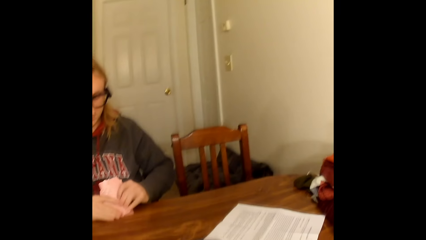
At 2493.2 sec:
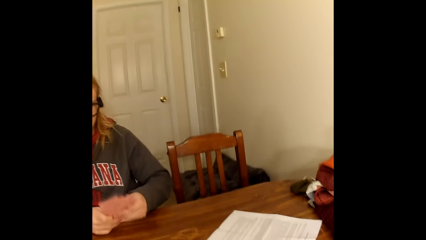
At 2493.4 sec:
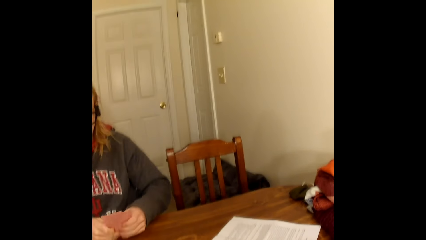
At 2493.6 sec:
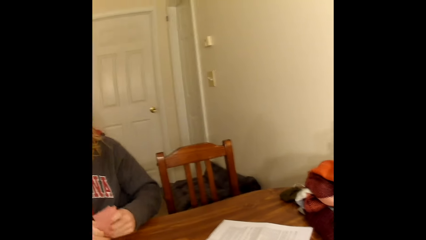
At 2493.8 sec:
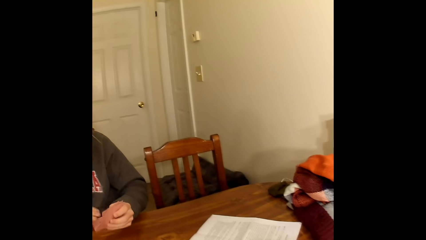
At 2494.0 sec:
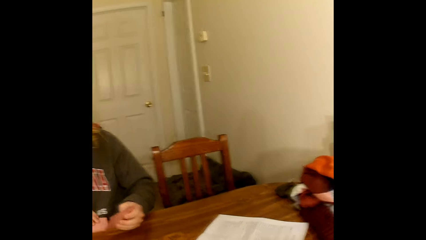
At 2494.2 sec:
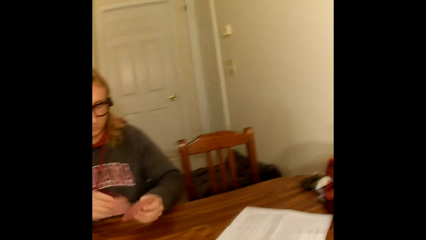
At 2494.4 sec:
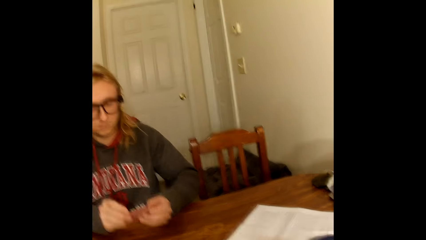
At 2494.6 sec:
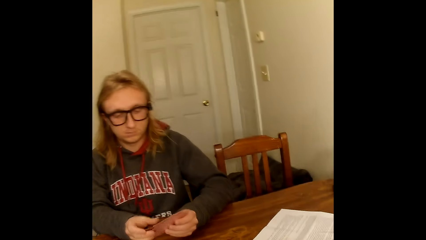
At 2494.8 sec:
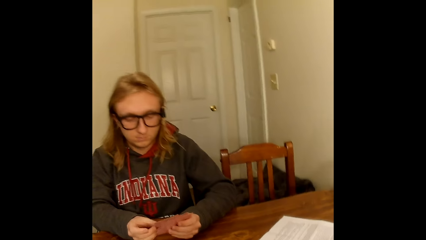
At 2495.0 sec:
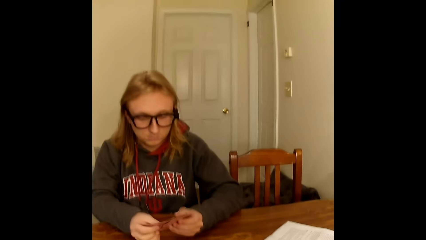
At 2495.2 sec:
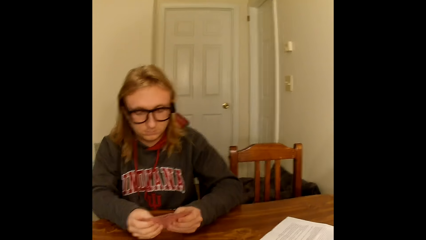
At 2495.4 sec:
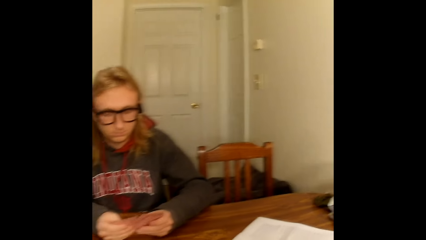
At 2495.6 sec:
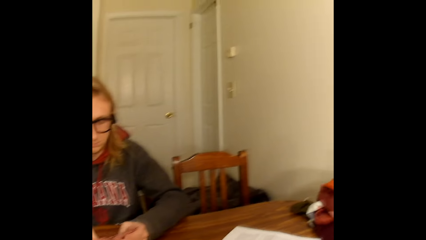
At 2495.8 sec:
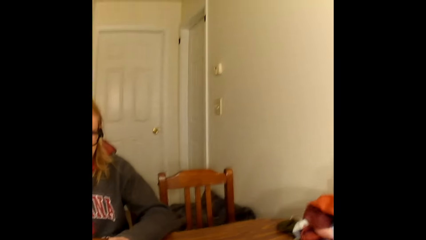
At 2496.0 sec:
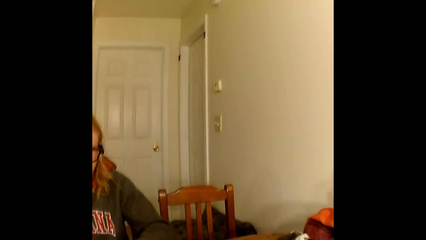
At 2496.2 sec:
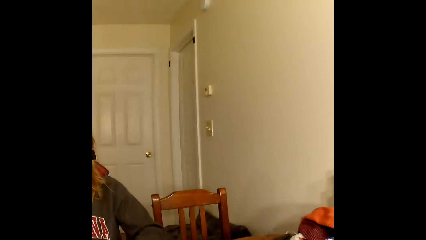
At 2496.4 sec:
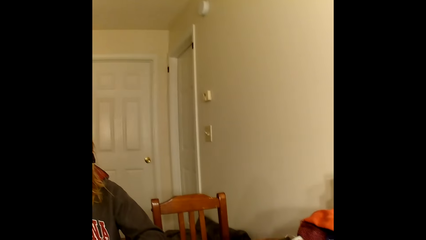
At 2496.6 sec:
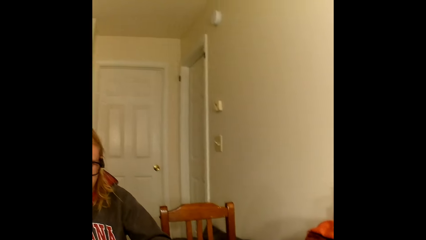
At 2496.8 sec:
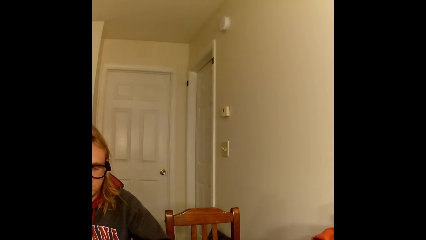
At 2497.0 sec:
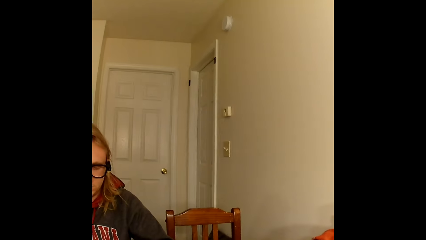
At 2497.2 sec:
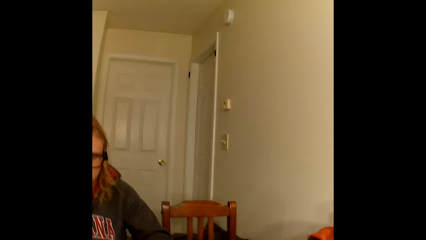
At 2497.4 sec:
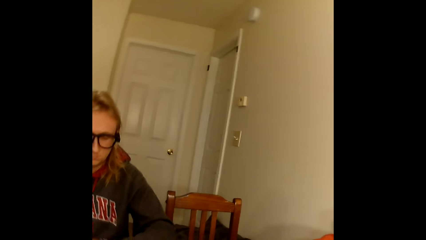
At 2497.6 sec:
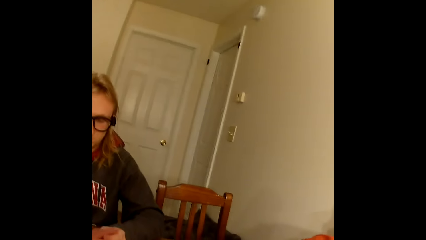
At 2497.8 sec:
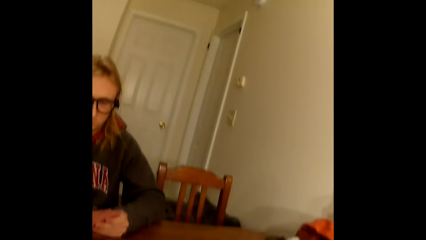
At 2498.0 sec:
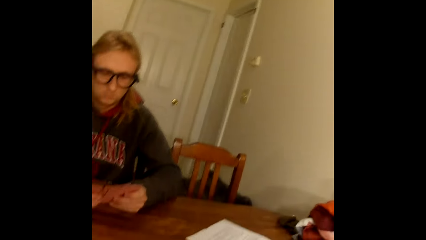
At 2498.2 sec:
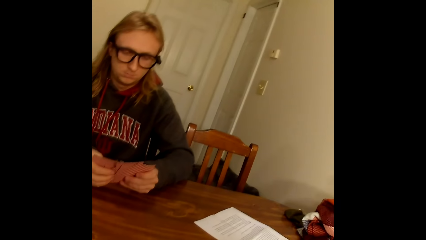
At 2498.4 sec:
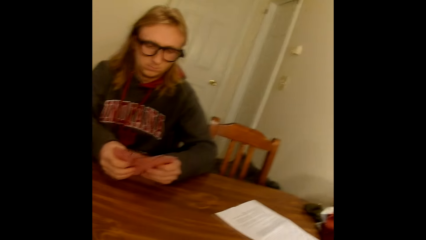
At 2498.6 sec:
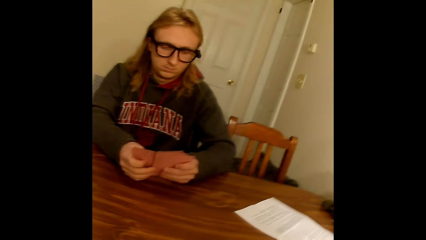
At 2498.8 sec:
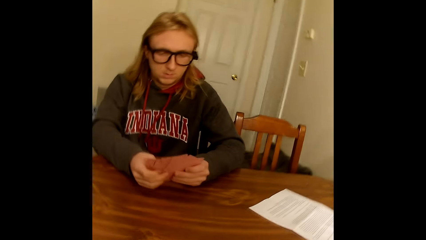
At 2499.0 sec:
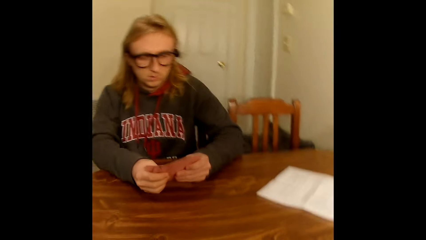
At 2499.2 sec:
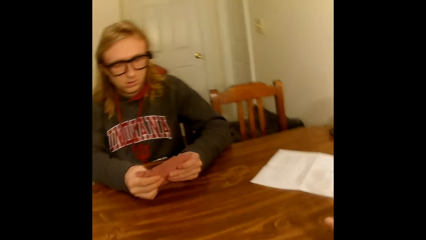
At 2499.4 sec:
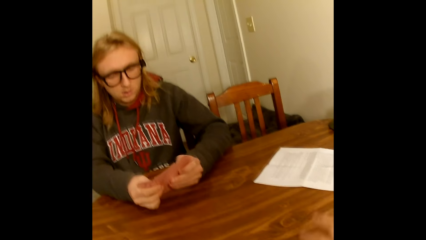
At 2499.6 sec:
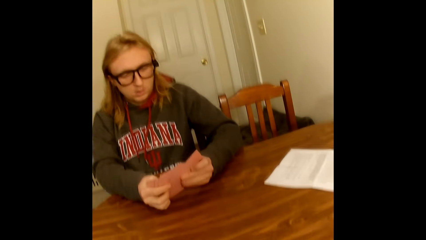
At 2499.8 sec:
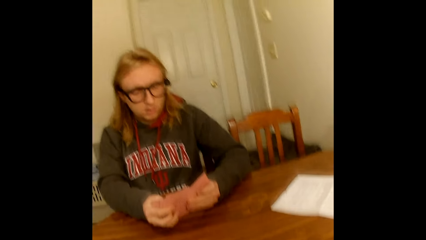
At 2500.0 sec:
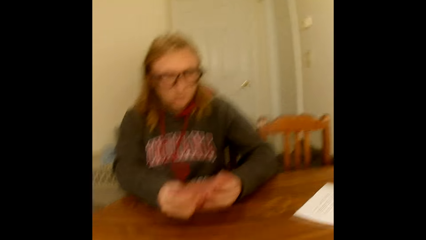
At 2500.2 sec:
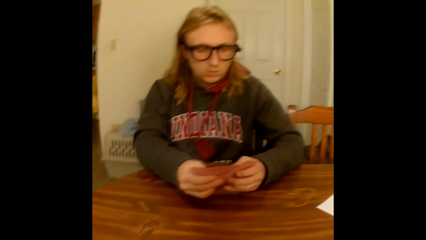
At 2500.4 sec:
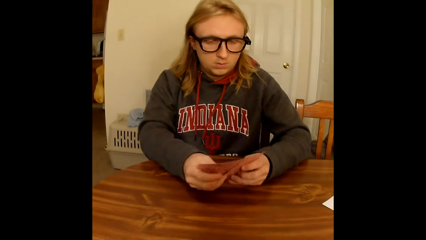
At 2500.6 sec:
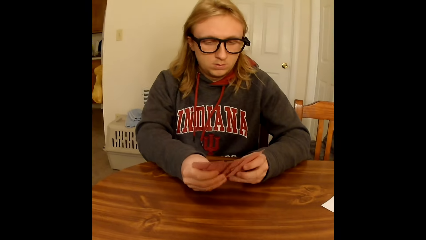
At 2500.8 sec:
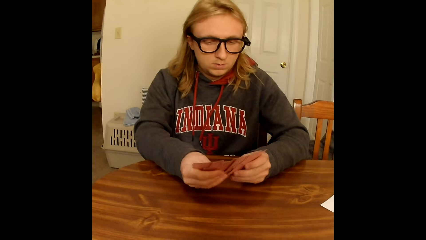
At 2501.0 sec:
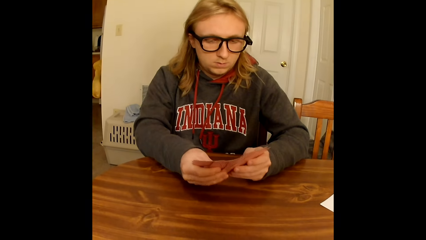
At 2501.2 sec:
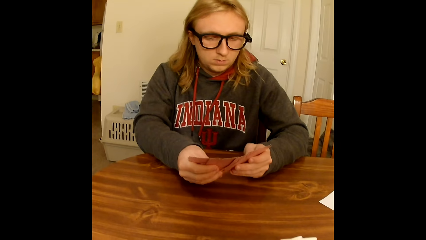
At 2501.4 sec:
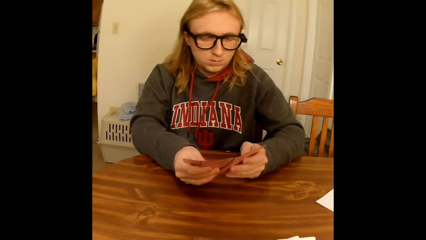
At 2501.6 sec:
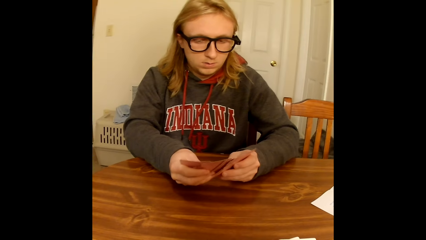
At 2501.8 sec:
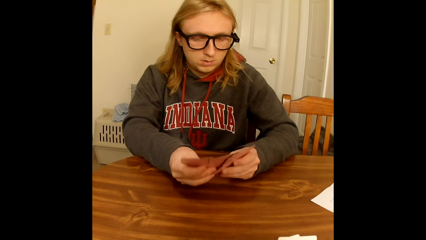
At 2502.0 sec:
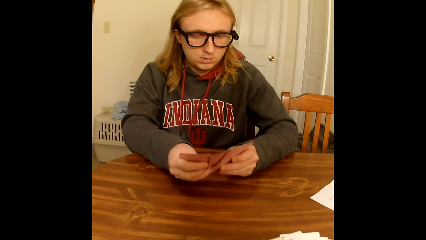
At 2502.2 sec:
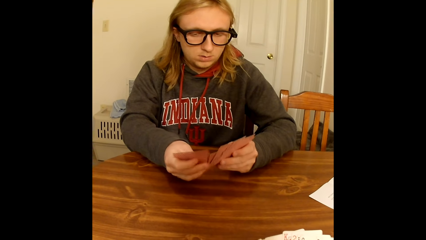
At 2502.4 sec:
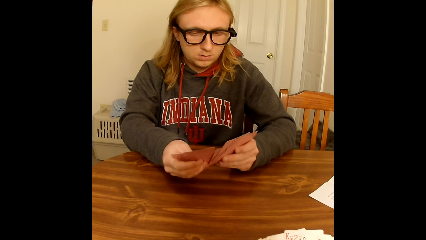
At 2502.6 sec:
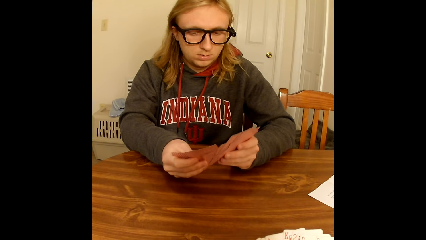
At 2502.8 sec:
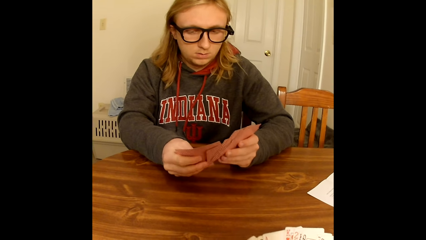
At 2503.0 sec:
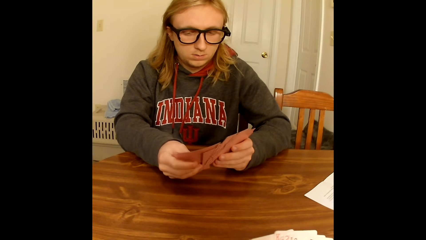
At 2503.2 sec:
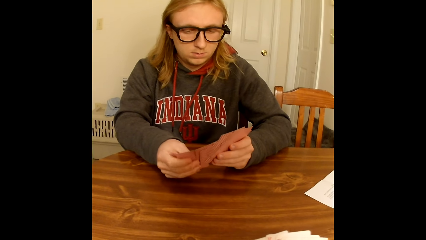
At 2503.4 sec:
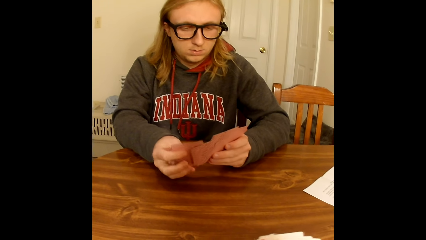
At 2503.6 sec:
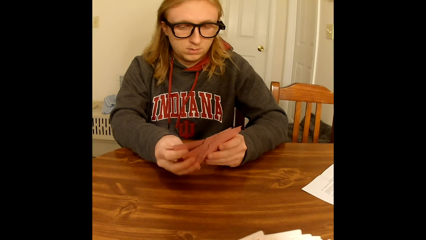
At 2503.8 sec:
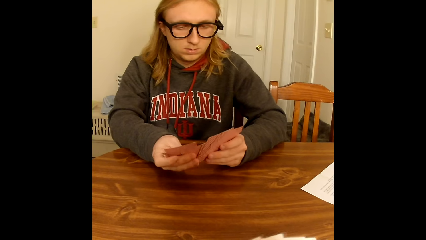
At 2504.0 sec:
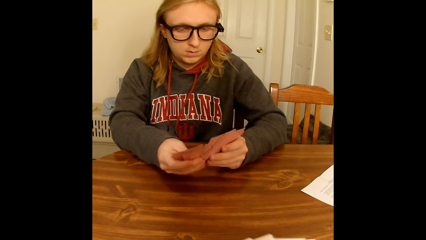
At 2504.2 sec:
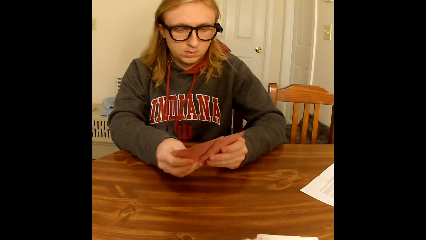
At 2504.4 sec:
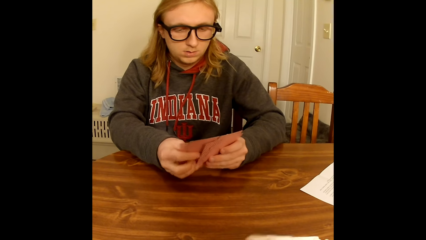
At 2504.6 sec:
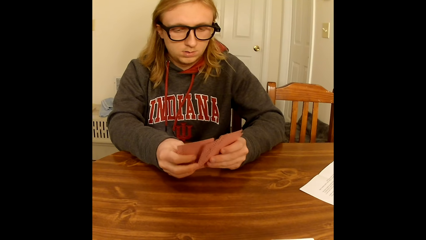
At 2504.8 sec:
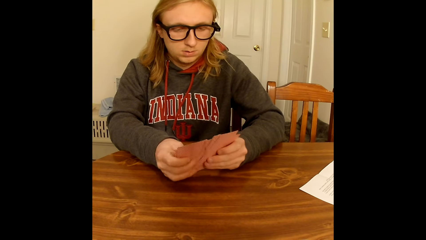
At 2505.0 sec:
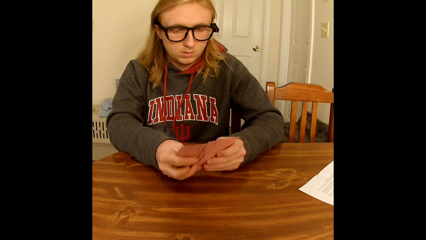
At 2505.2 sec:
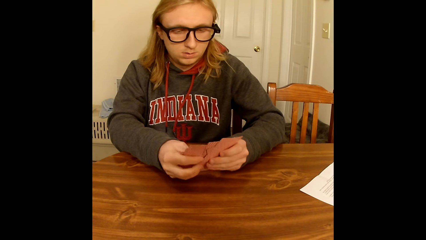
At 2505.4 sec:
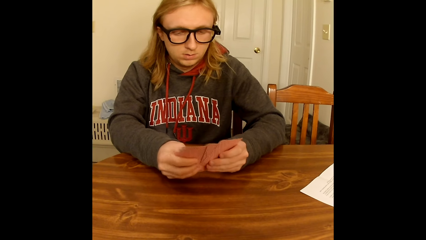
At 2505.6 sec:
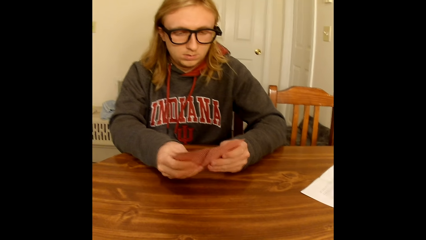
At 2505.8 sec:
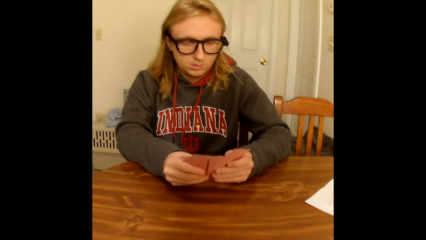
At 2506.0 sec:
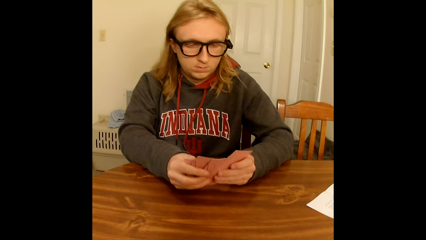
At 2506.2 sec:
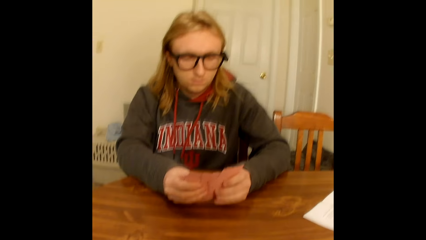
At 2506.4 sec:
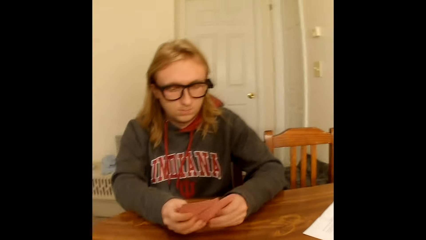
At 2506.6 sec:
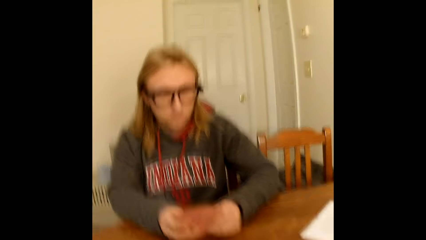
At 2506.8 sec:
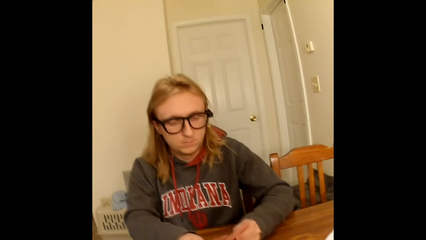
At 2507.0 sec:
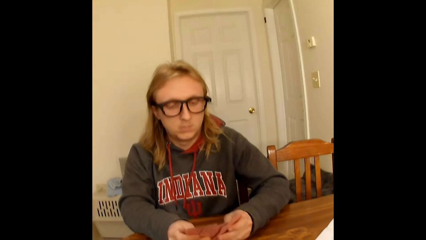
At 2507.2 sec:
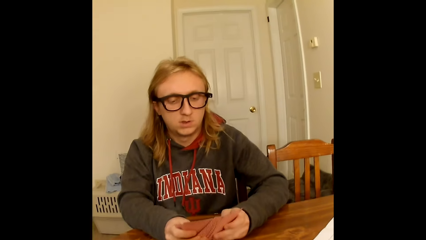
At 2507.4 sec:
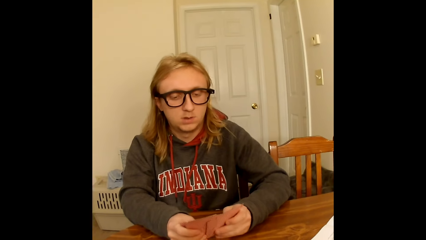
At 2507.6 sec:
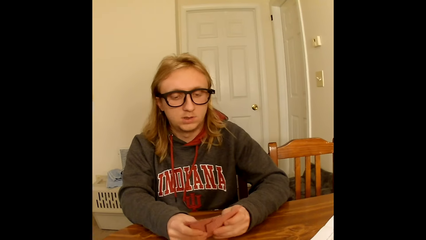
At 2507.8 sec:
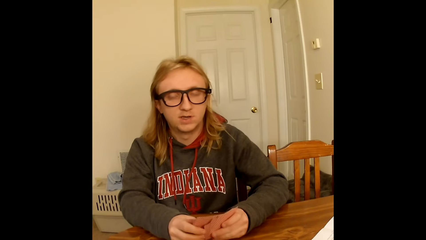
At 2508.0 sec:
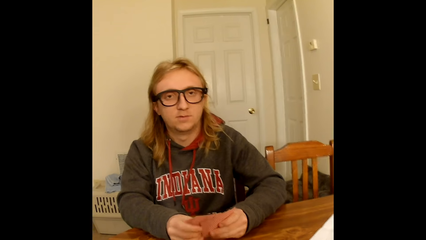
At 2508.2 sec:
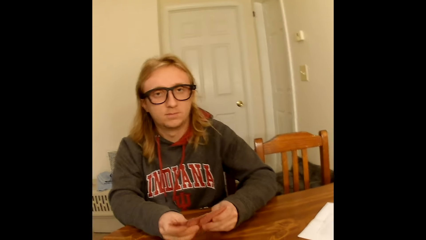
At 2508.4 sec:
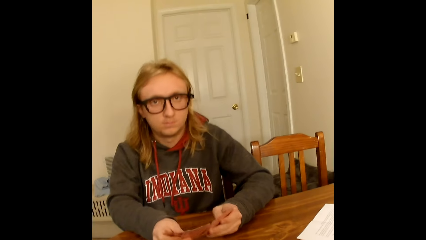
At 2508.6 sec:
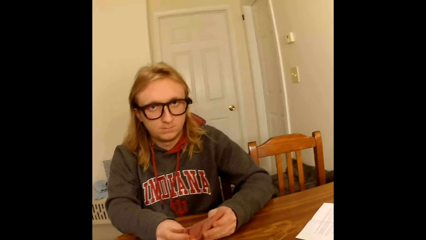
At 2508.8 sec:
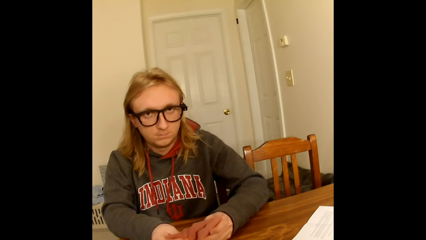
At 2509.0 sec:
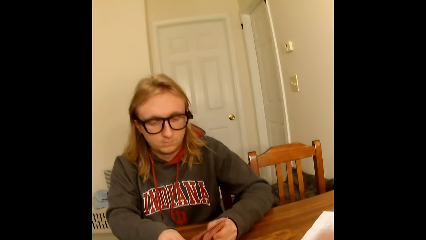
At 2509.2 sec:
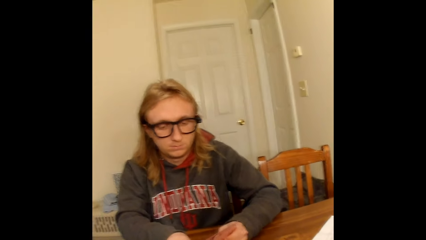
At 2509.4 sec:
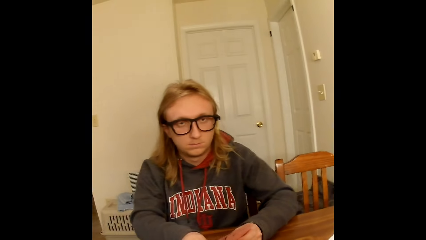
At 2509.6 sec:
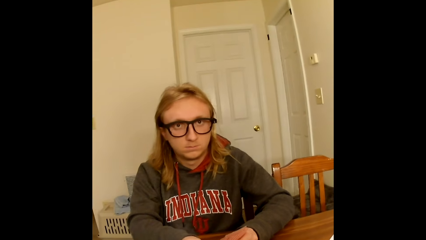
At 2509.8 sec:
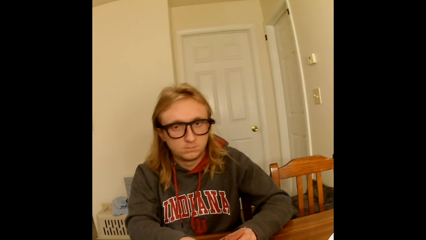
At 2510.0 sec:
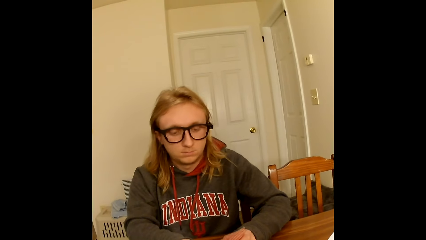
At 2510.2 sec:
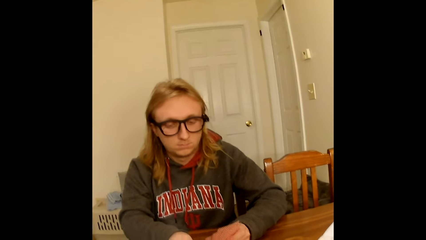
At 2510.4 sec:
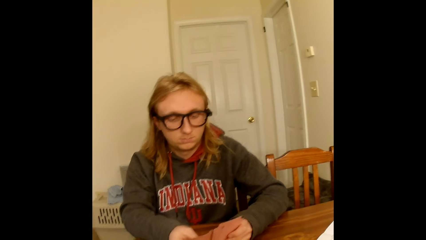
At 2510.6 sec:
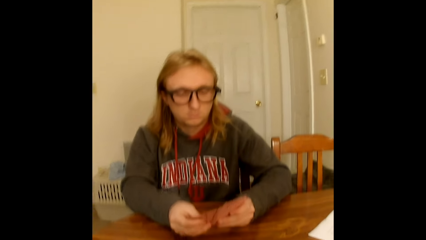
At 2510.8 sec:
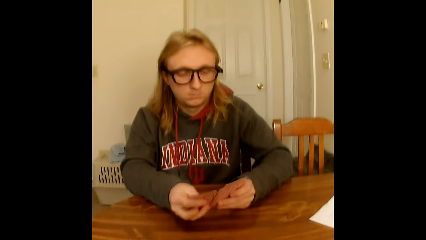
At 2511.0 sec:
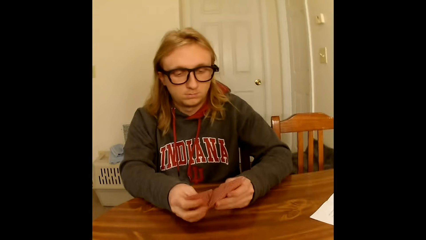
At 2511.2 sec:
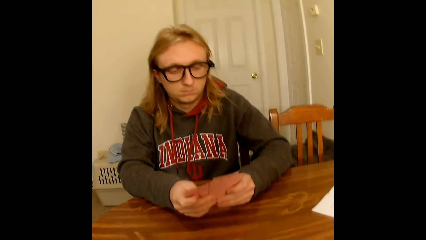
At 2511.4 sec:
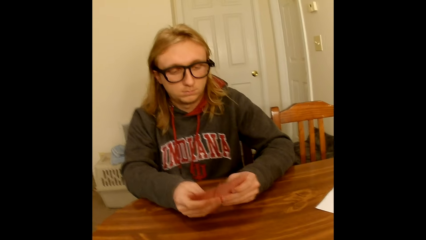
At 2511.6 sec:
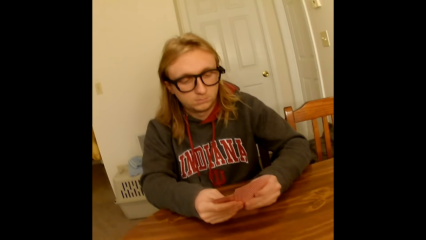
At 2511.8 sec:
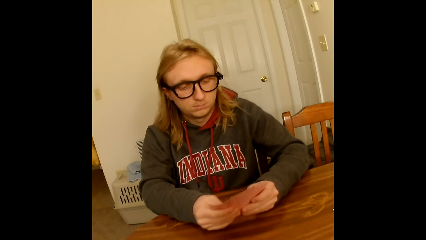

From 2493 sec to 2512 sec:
A man holds the deck of playing cards face up to him in both hands, arranges the cards, and spreads the deck of playing cards in his hands with both hands. The camera wearer spreads cards.
